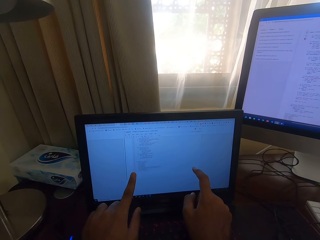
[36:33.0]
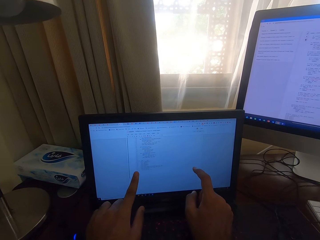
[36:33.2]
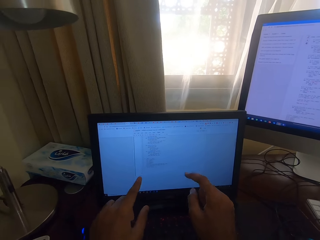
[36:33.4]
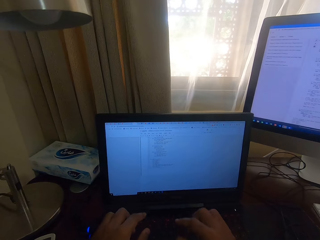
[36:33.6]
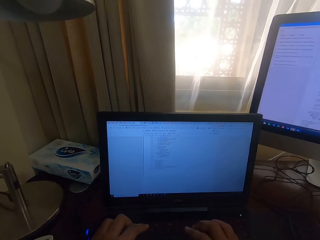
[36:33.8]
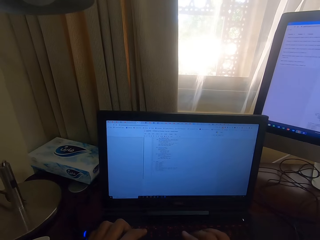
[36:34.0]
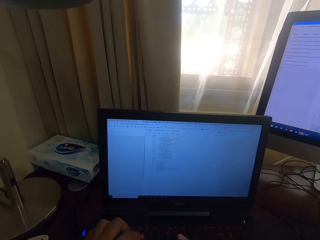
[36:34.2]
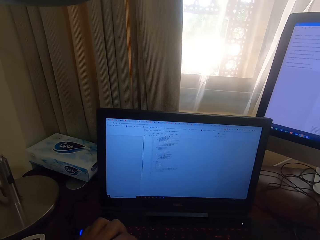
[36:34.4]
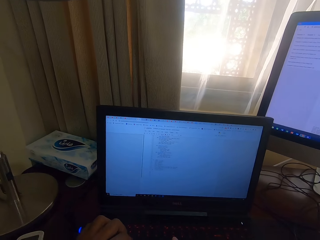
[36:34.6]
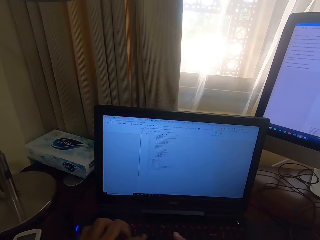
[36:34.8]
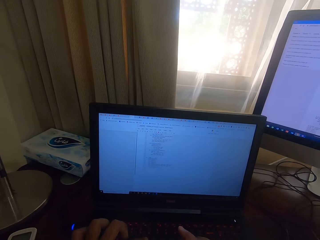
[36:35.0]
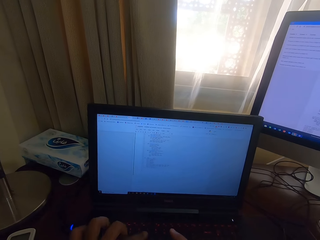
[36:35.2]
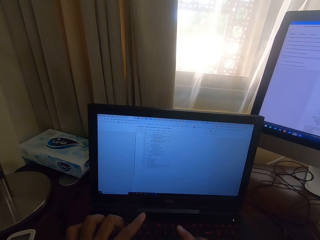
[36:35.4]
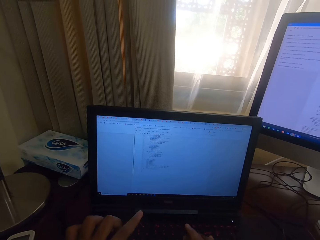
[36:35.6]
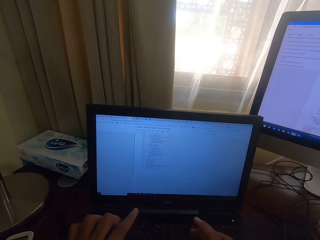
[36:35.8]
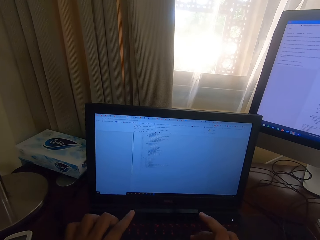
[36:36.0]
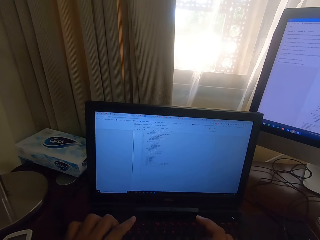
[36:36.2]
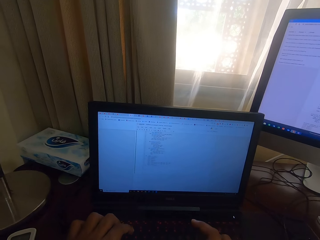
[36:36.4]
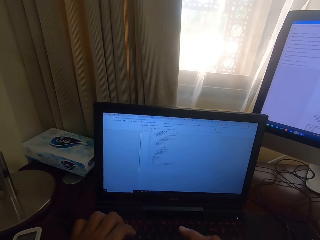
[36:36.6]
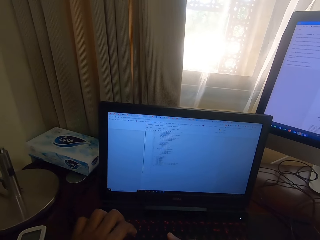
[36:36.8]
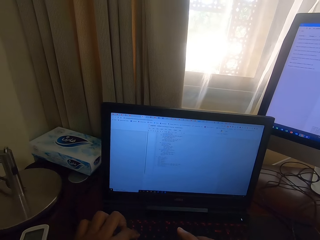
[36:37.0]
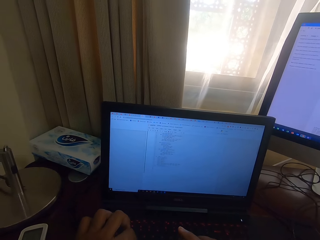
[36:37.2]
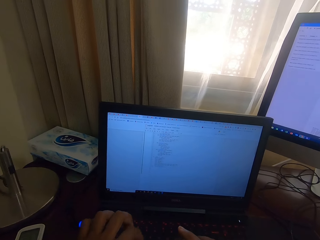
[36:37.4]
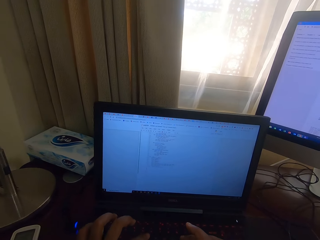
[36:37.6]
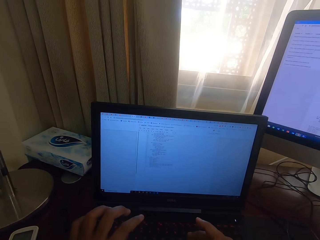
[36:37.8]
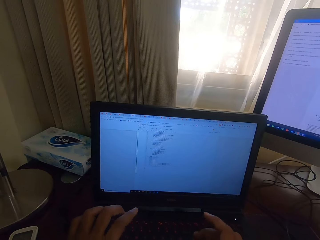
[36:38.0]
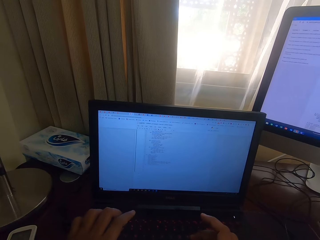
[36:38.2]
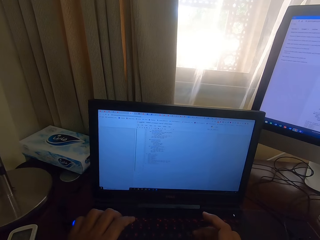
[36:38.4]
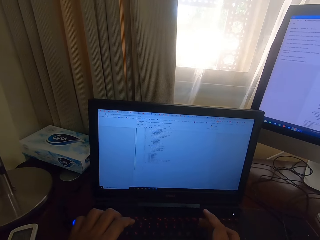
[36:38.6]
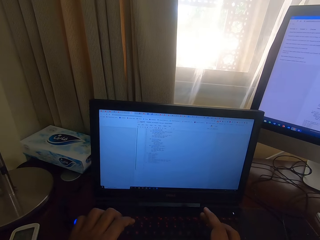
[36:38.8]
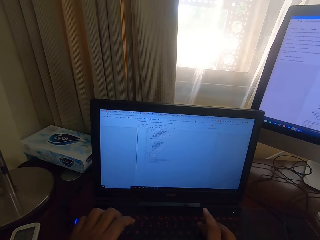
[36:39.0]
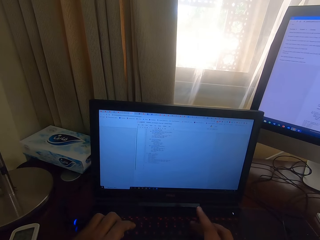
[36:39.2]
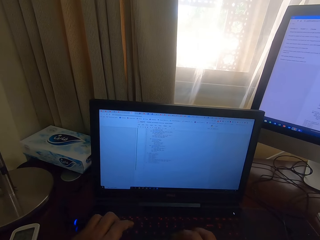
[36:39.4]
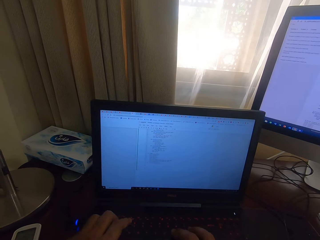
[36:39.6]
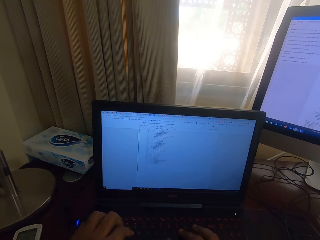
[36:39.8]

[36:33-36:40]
The camera wearer types on the keyboard. They use the laptop.

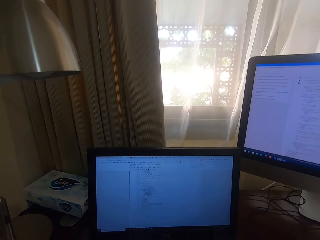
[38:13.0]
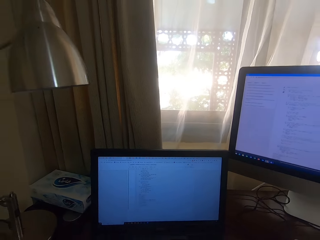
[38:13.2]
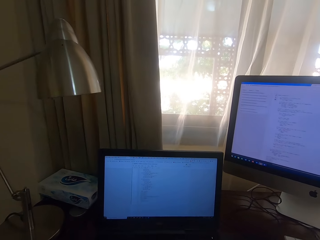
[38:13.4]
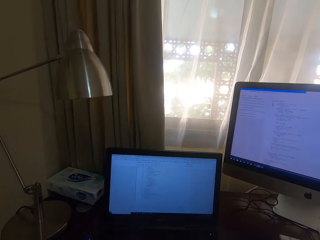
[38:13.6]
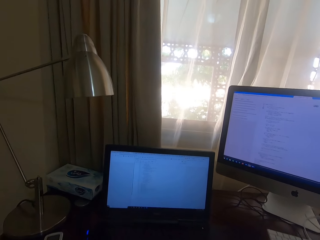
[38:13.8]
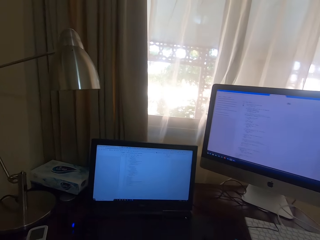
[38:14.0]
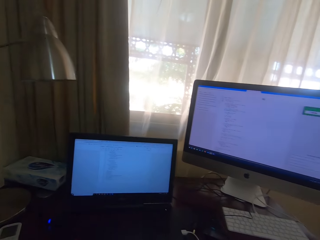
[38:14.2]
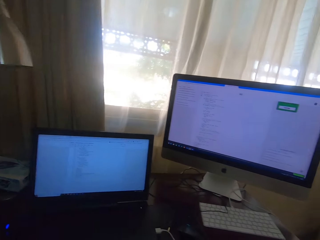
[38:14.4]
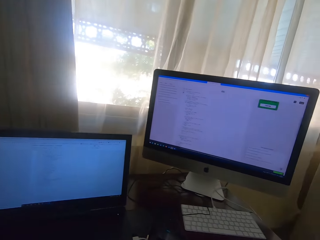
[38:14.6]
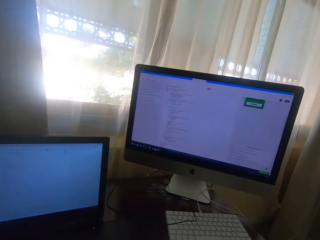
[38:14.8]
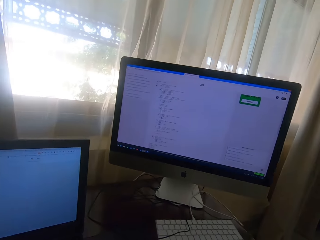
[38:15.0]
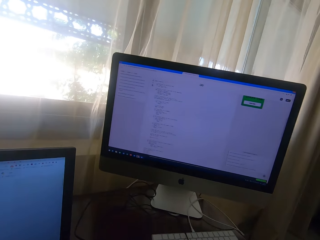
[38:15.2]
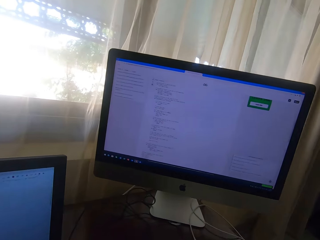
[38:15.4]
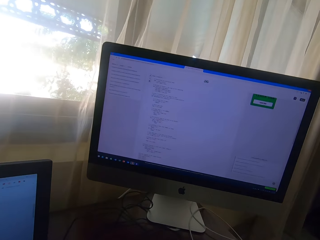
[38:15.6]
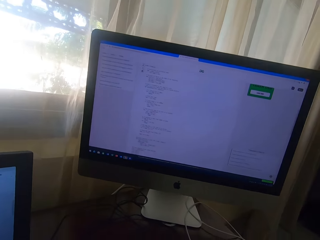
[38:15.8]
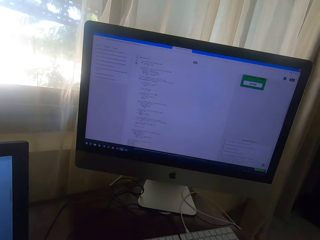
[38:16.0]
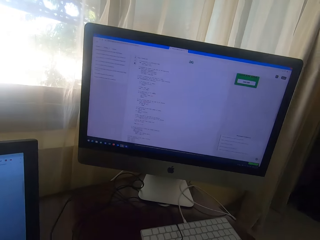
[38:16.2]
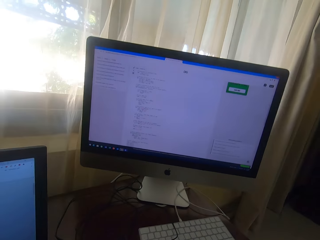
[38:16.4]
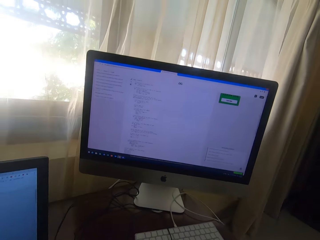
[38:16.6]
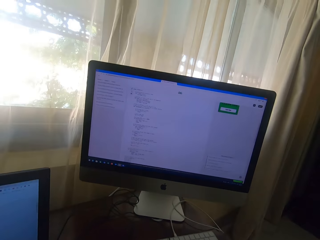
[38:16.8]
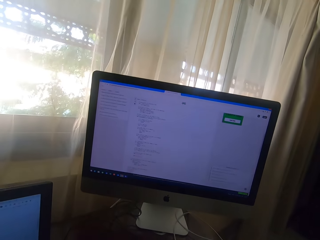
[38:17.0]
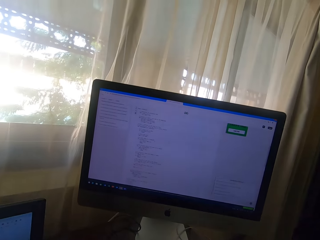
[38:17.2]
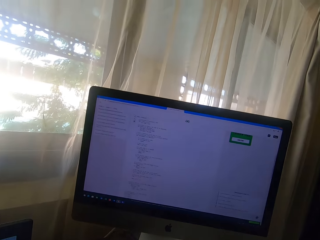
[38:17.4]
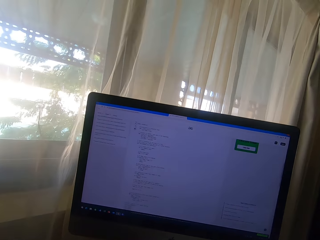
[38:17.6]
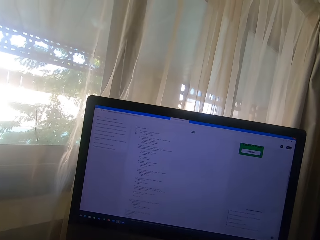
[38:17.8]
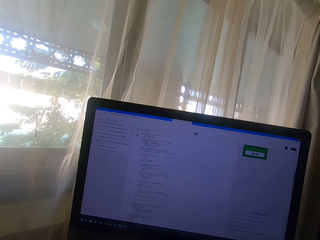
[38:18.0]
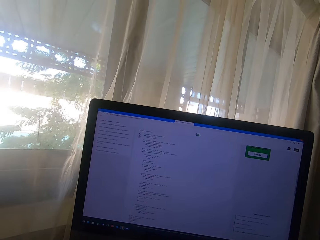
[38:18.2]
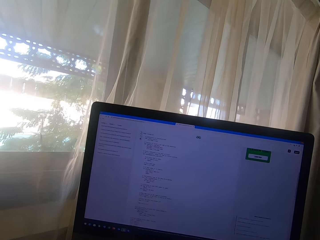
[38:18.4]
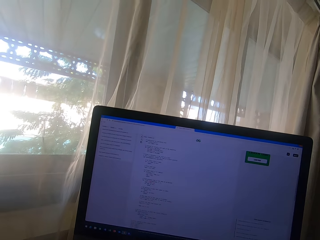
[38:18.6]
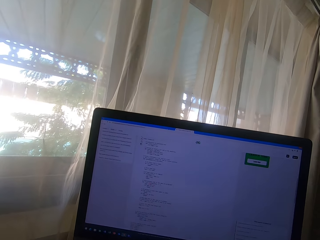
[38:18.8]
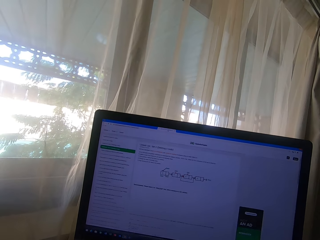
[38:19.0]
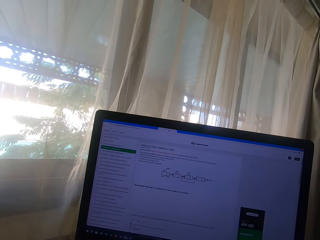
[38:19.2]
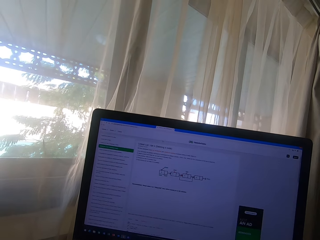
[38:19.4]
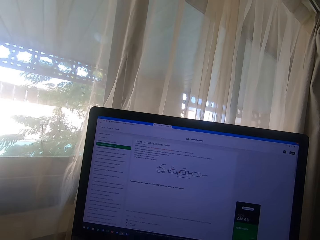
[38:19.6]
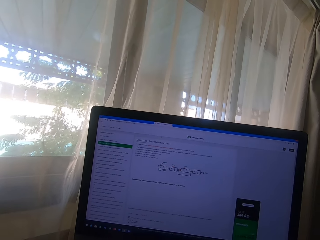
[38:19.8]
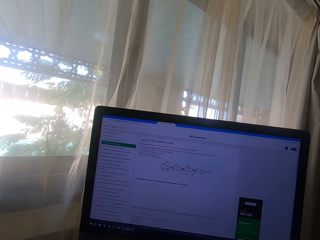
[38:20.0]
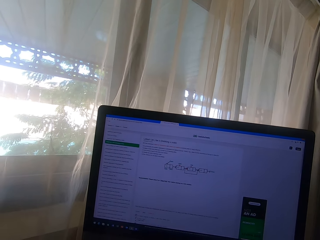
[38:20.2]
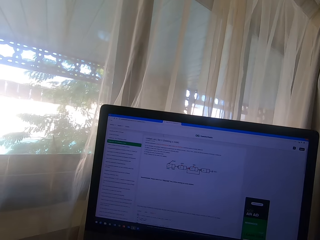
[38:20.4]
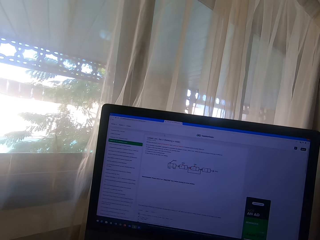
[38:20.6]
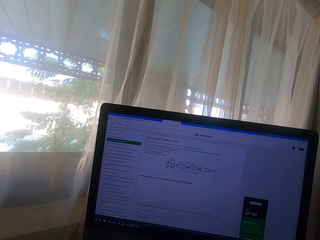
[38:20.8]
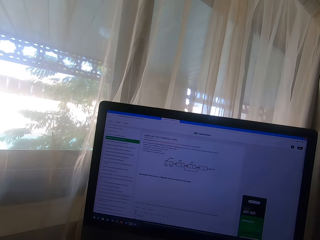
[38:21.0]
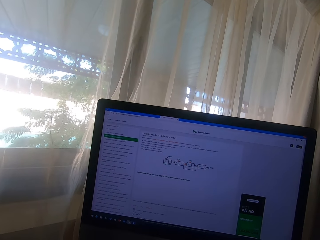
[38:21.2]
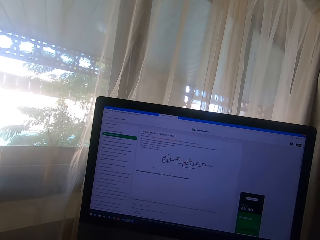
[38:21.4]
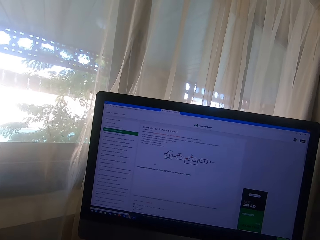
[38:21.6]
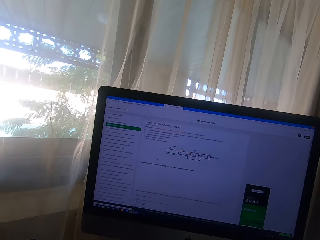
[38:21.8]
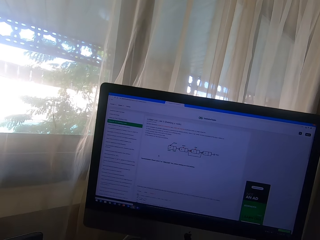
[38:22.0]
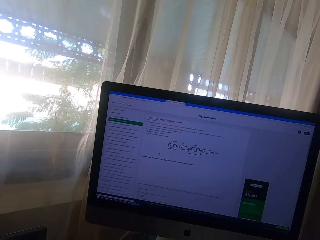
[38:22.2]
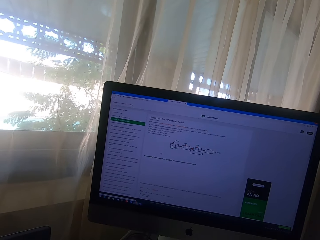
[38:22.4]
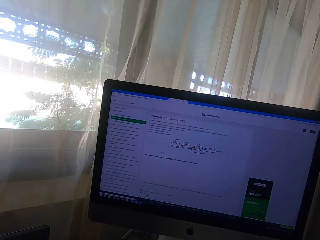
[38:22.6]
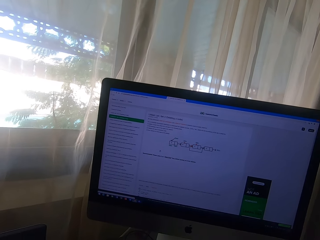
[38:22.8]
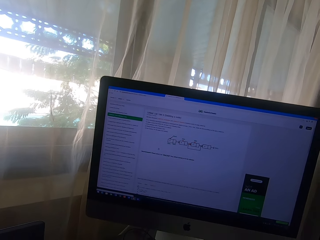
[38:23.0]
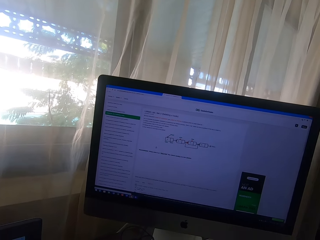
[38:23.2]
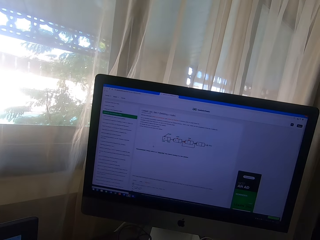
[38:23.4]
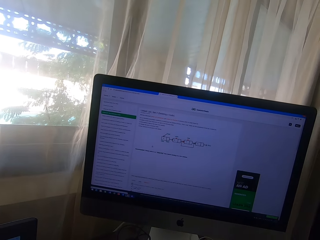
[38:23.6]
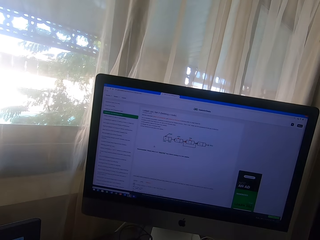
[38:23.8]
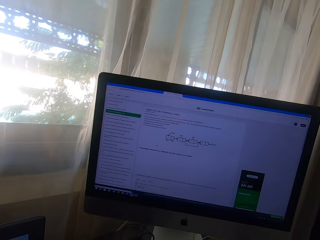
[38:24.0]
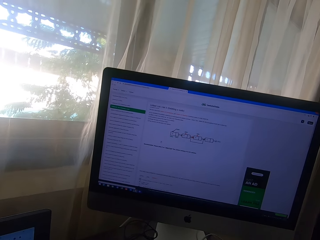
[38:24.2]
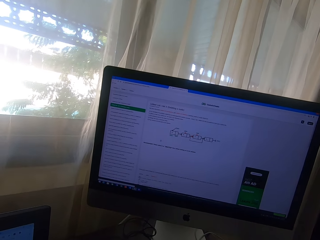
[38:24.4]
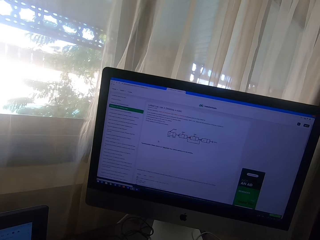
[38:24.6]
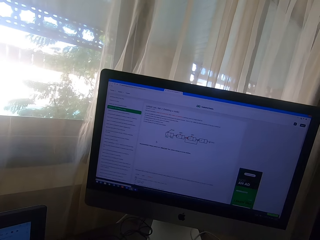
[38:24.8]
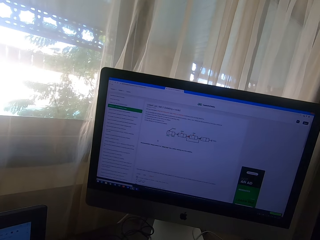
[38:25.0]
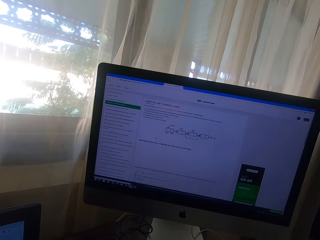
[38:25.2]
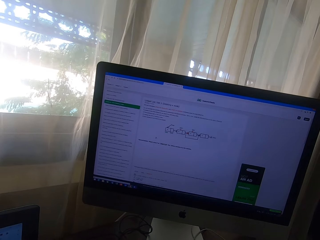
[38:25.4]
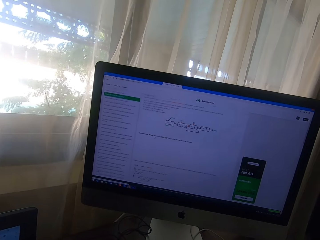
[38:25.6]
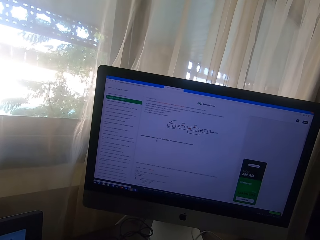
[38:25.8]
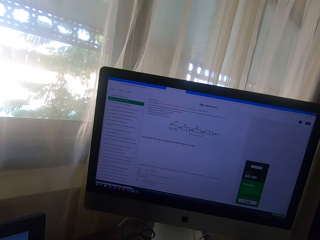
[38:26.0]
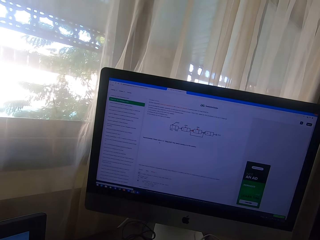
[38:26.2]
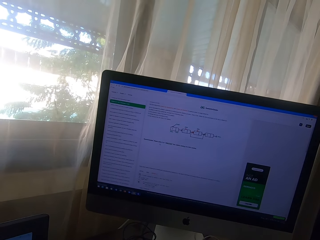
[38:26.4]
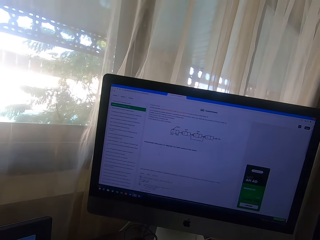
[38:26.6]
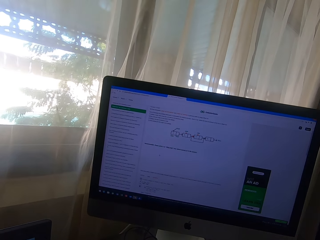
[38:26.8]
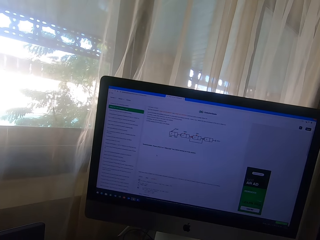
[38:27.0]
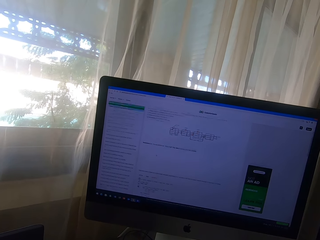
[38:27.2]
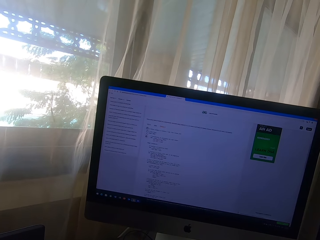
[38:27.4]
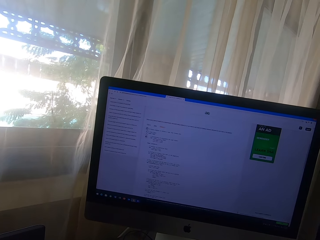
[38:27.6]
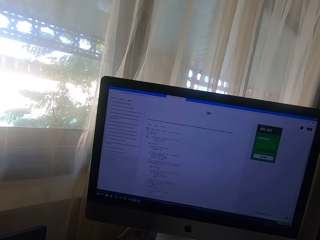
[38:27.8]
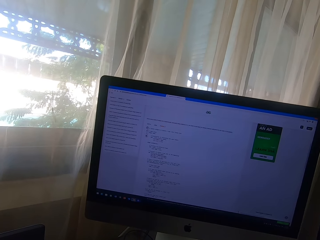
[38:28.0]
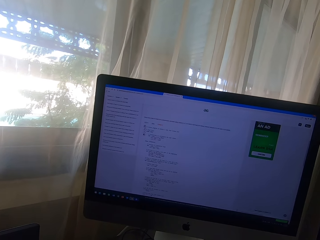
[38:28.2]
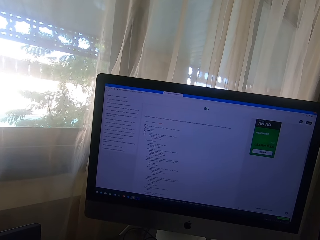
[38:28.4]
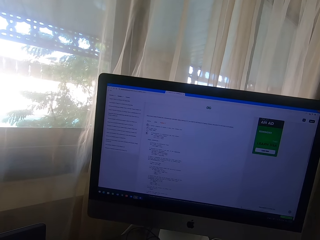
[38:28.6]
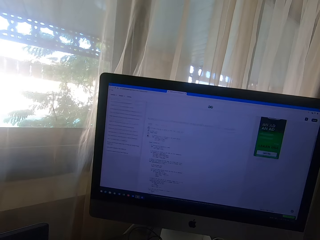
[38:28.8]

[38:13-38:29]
The camera wearer moves to the next computer. They look around. They use the computer. They type on the keyboard.
